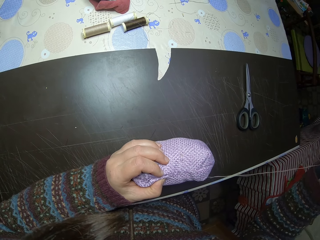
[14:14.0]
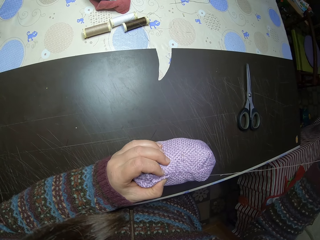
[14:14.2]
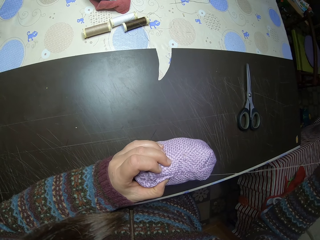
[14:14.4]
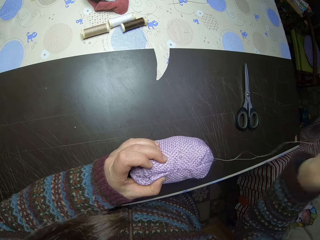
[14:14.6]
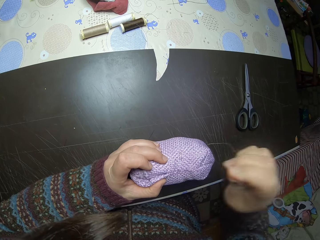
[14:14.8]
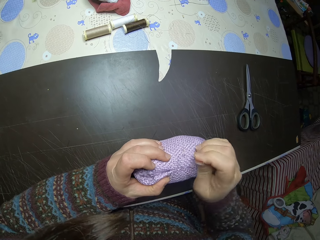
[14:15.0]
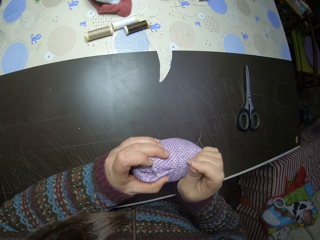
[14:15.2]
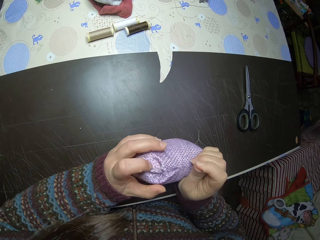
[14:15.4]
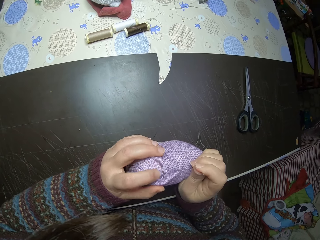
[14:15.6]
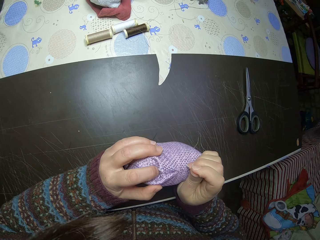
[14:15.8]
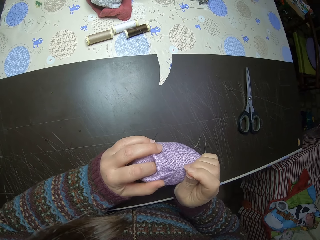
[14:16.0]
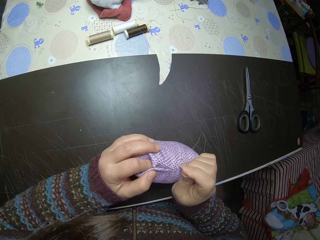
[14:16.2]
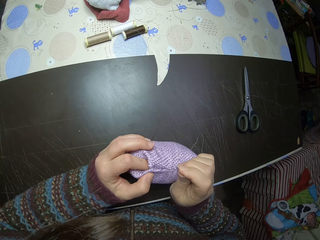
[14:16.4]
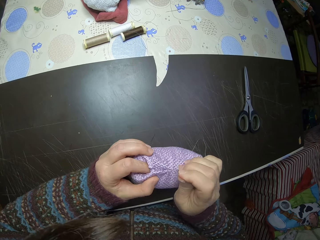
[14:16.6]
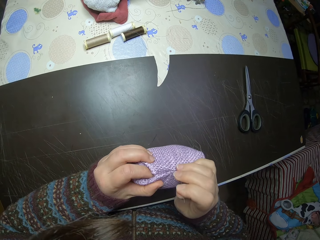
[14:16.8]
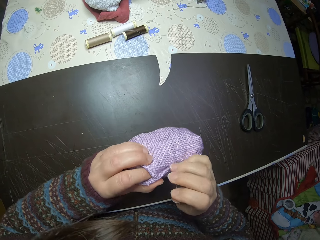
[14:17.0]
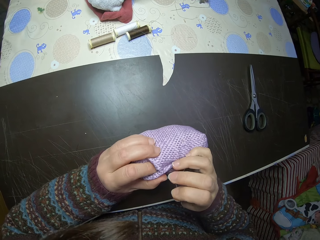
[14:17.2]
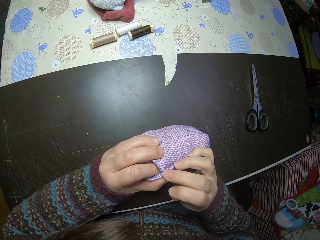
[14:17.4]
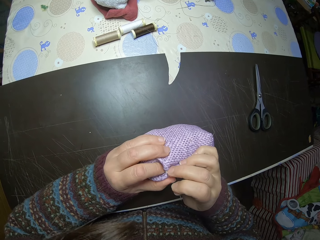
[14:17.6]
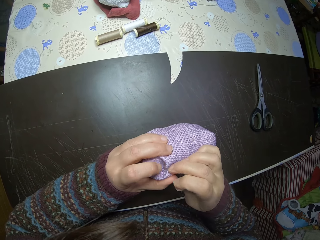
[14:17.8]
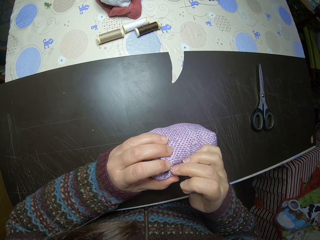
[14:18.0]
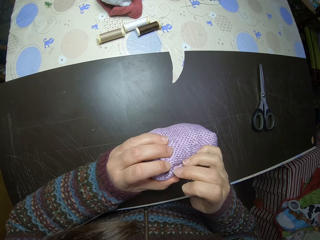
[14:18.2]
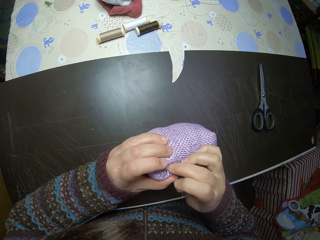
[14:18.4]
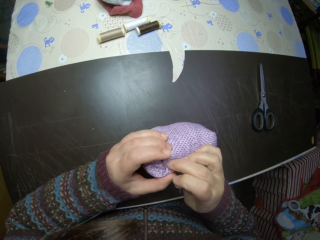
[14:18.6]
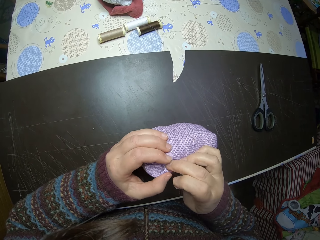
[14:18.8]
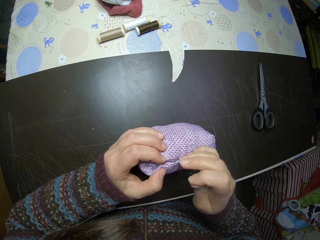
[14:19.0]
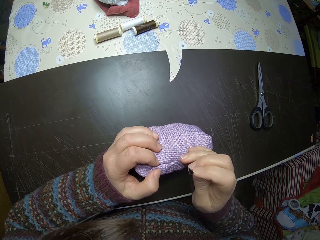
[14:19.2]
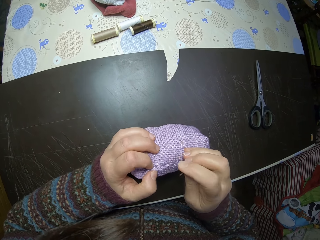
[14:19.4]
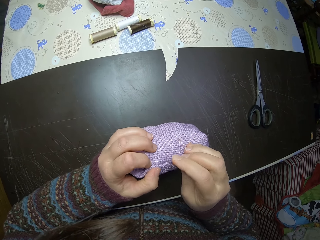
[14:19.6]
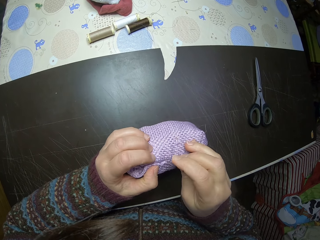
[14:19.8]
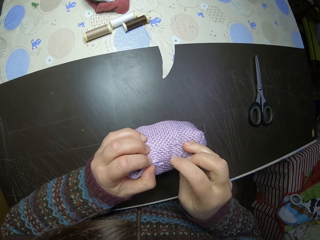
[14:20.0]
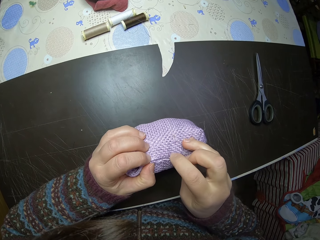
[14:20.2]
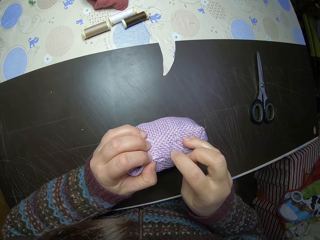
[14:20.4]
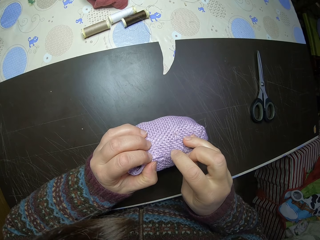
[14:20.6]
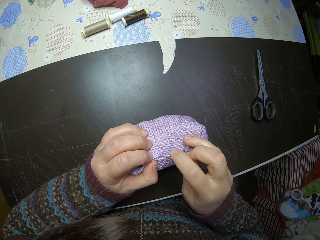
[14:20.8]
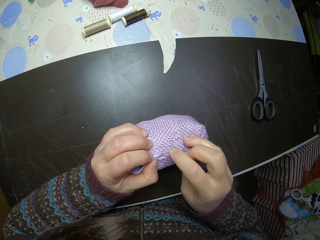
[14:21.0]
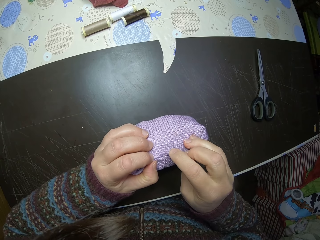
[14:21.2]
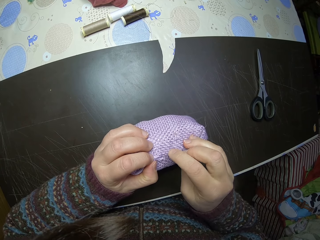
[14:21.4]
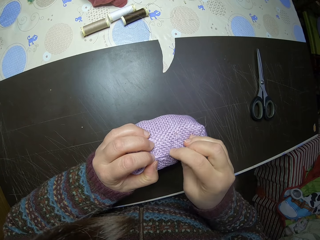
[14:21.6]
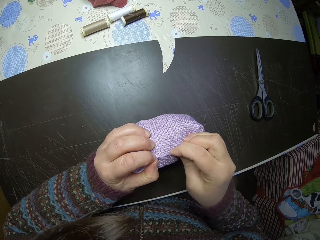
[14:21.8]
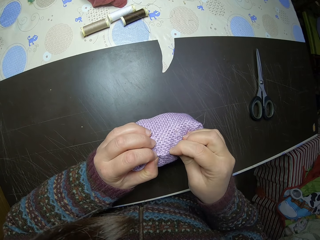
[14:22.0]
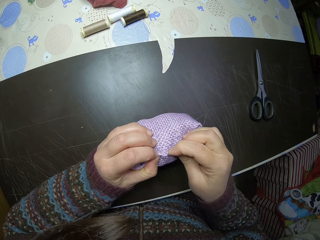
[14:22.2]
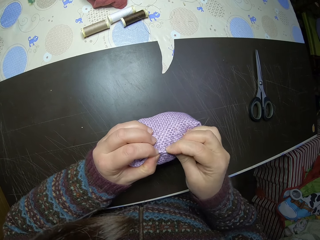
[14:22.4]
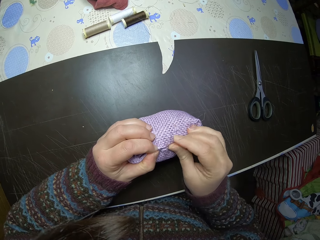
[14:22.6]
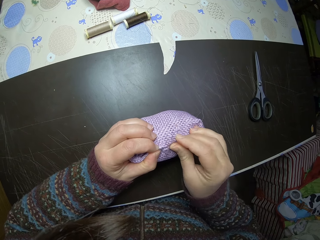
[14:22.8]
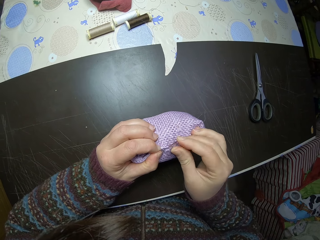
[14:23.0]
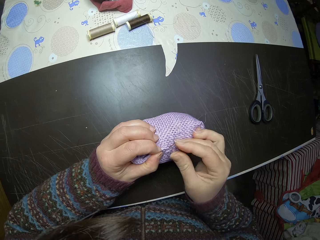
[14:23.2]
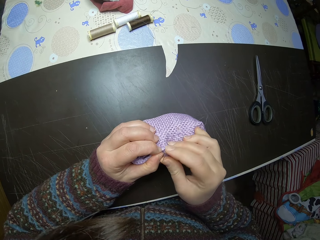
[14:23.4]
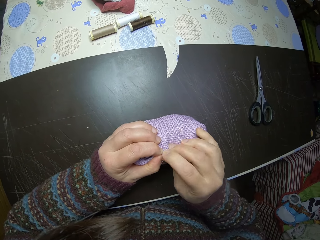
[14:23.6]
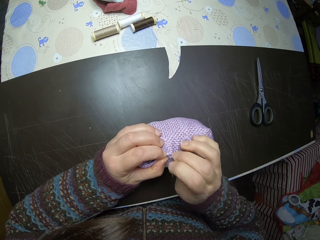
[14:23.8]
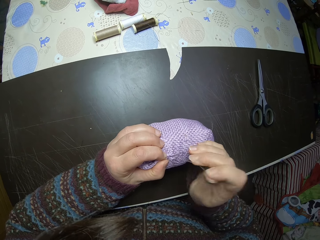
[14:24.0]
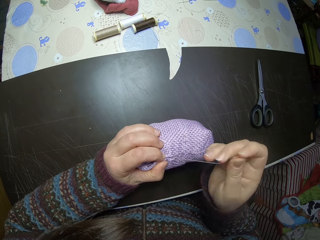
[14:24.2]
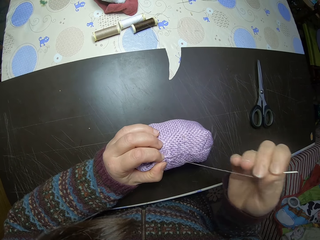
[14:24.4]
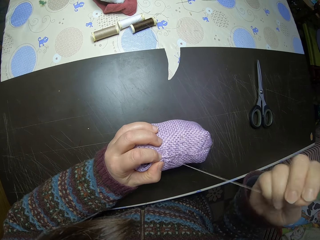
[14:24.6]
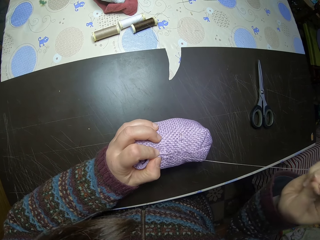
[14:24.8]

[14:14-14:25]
The camera wearer aligns the cloth well. They knit a piece of cloth.

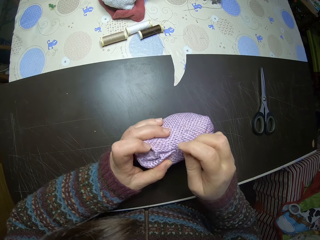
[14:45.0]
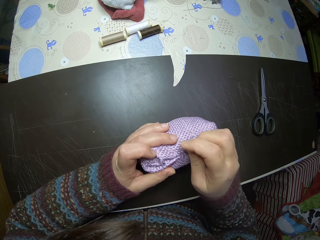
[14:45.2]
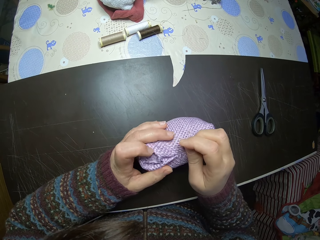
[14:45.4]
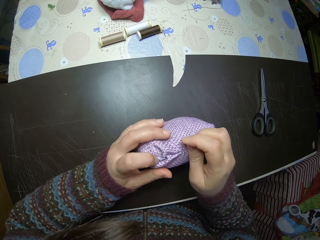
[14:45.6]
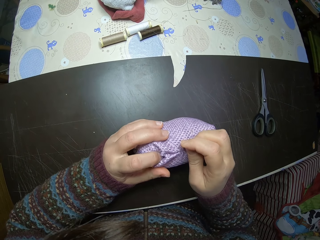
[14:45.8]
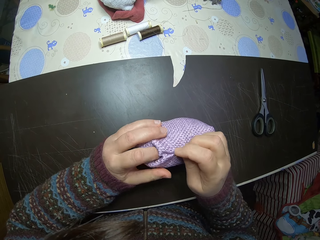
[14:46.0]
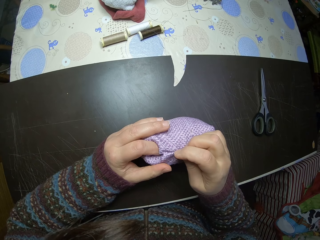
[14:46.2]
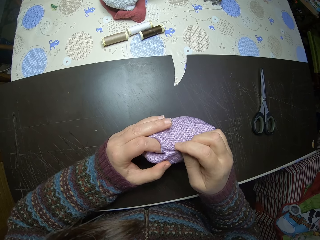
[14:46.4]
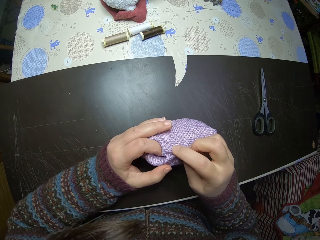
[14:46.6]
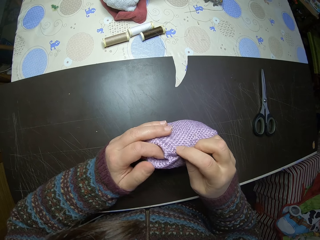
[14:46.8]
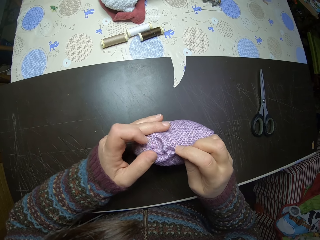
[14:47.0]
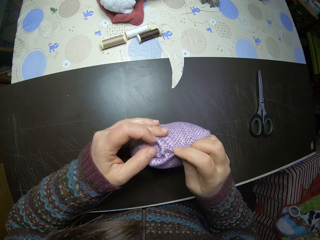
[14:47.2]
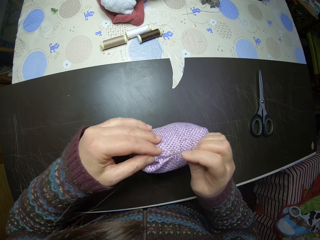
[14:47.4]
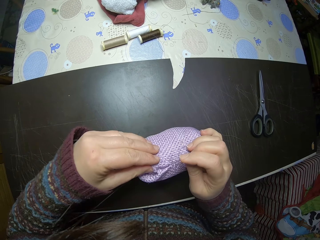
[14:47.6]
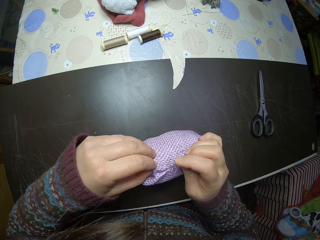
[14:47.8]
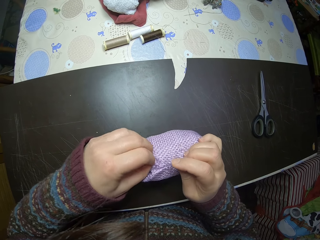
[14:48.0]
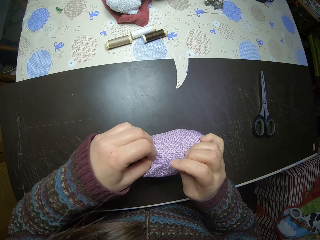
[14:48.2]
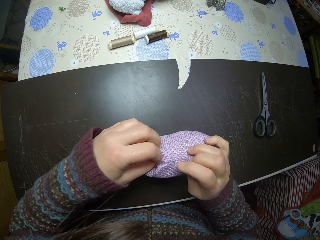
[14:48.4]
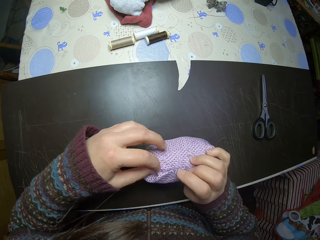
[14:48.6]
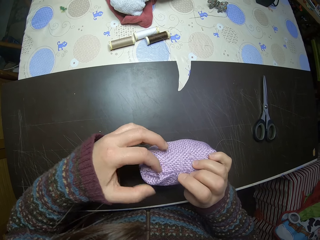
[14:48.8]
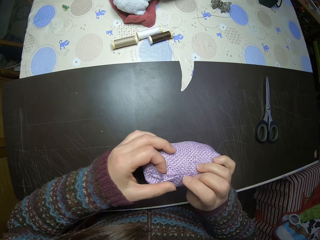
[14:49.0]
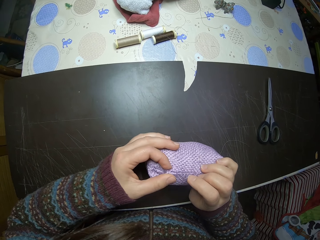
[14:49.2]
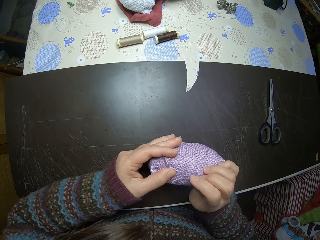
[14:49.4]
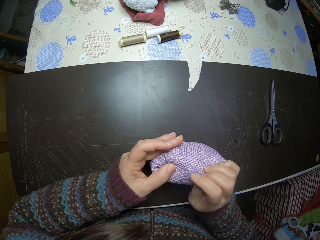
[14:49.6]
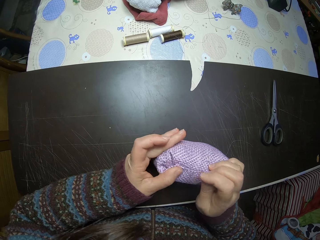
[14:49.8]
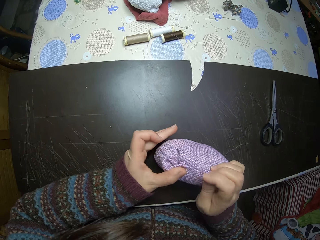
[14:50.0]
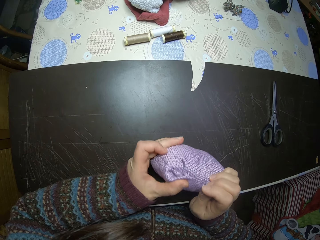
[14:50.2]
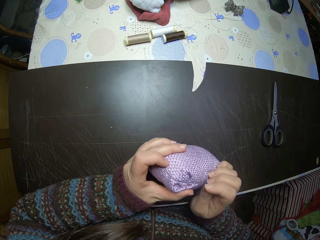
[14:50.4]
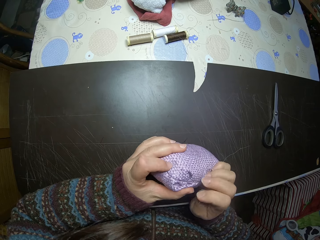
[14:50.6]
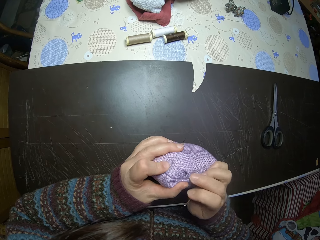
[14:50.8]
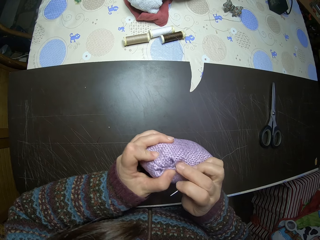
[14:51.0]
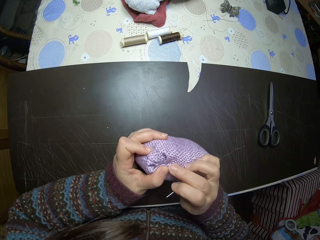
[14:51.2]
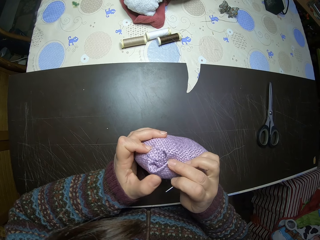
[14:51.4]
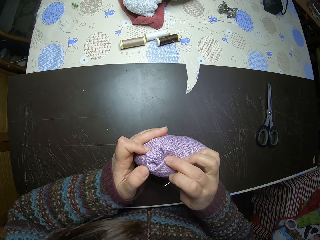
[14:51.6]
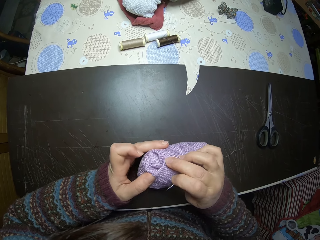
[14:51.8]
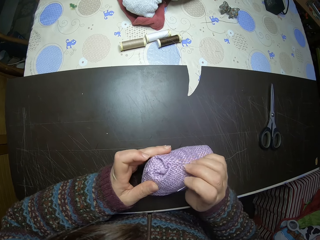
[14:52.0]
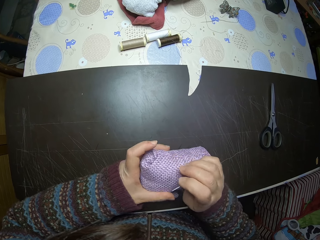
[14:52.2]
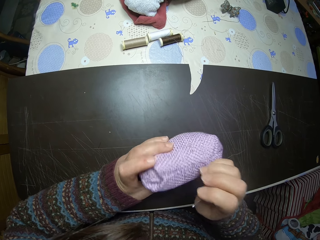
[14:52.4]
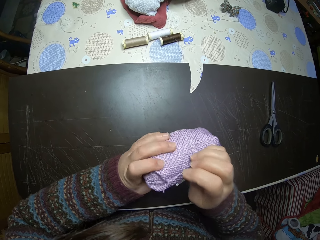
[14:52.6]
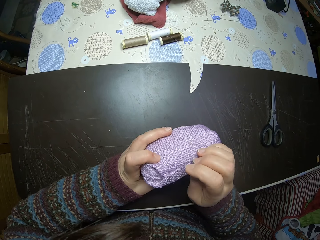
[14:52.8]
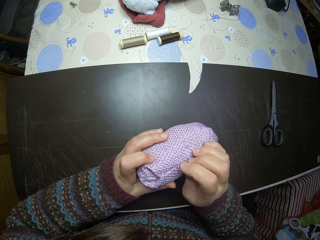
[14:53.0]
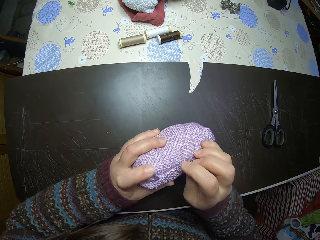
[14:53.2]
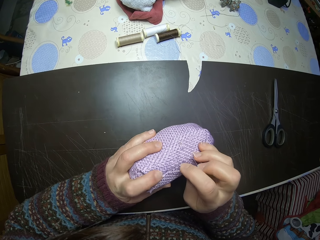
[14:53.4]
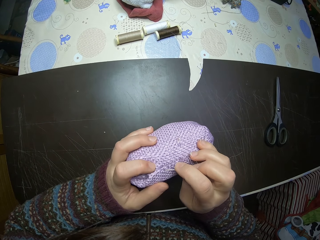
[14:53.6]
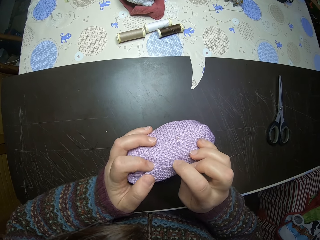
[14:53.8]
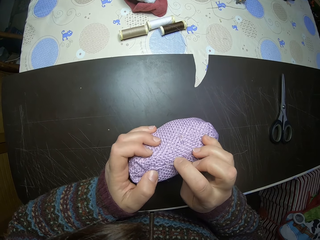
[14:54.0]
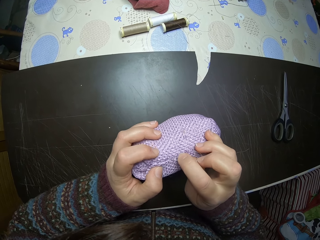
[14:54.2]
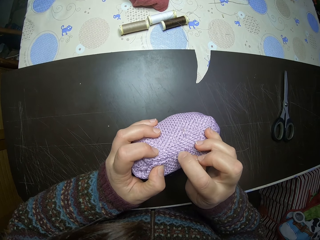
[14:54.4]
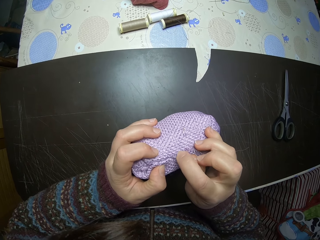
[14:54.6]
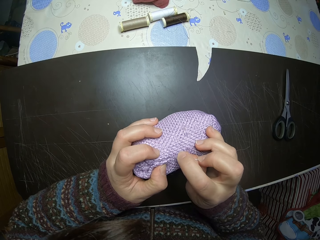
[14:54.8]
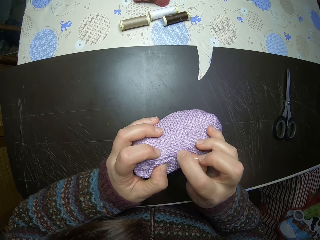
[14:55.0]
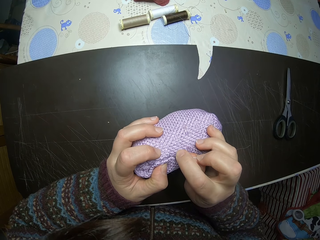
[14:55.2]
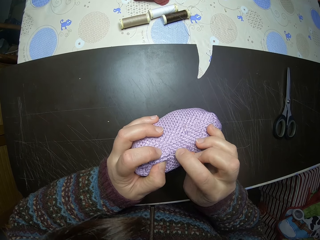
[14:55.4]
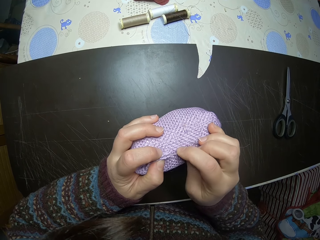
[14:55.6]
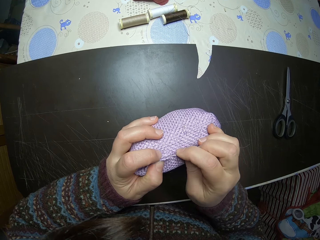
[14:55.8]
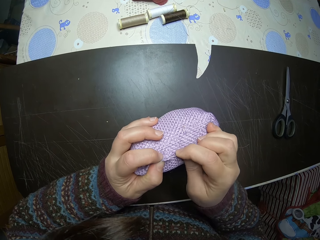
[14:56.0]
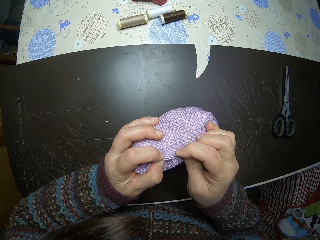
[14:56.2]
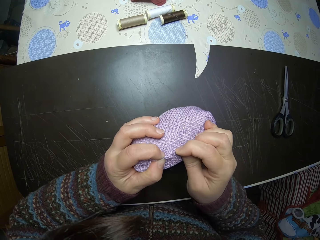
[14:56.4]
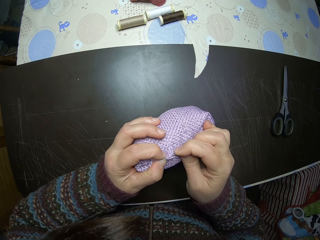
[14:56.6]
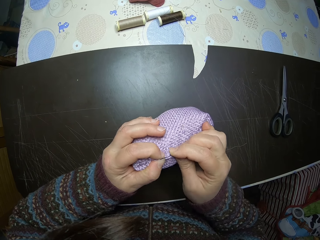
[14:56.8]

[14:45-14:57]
The camera wearer aligns the cloth well. They adjust the edges of the stuffed fabric. They knit a piece of cloth.
